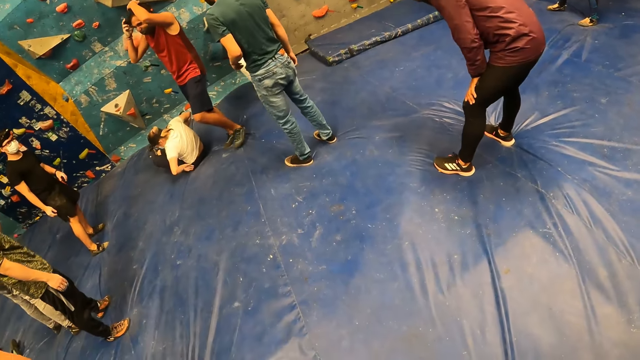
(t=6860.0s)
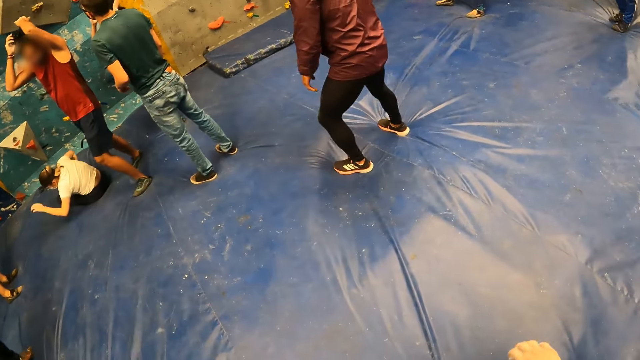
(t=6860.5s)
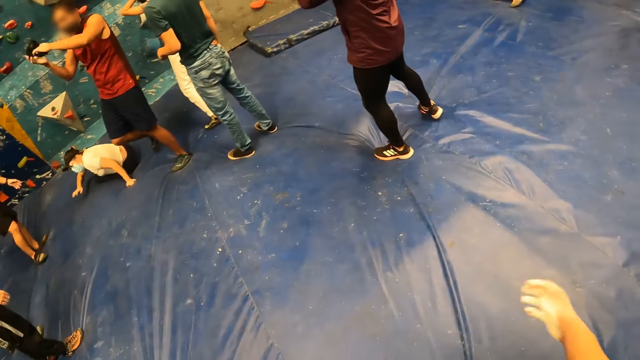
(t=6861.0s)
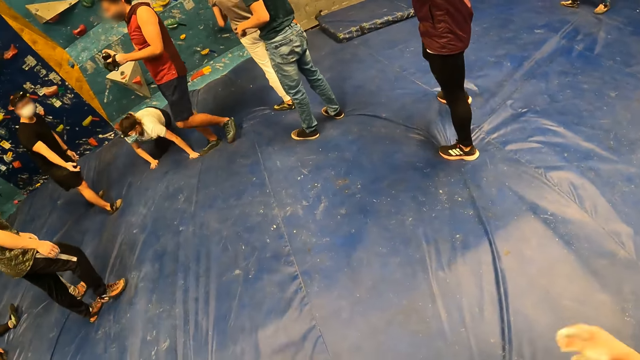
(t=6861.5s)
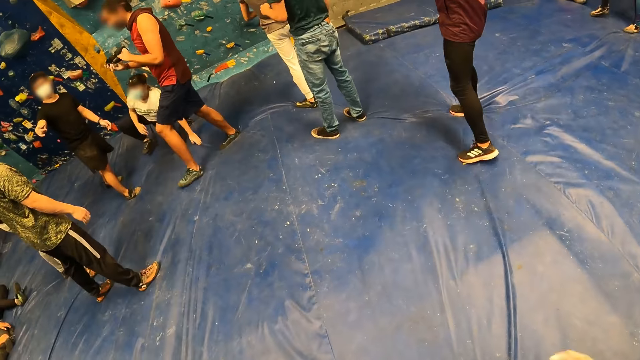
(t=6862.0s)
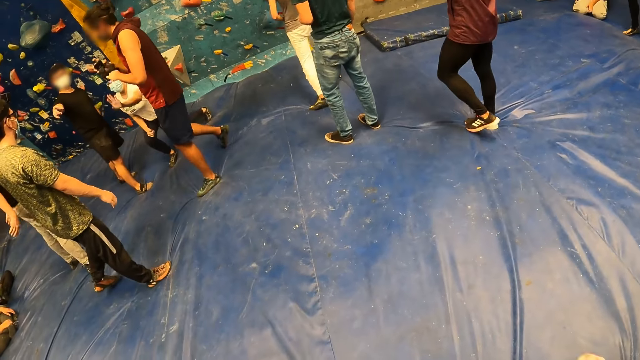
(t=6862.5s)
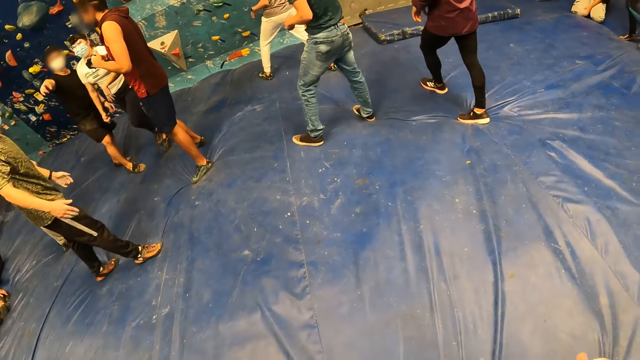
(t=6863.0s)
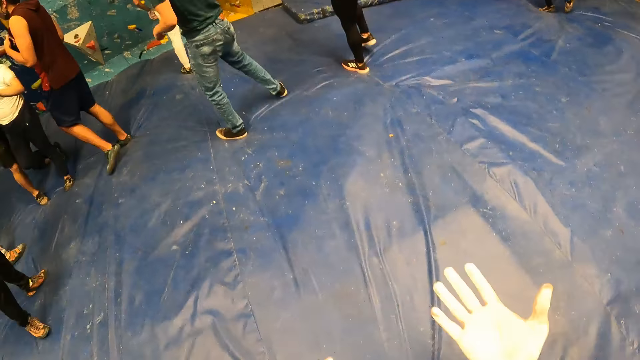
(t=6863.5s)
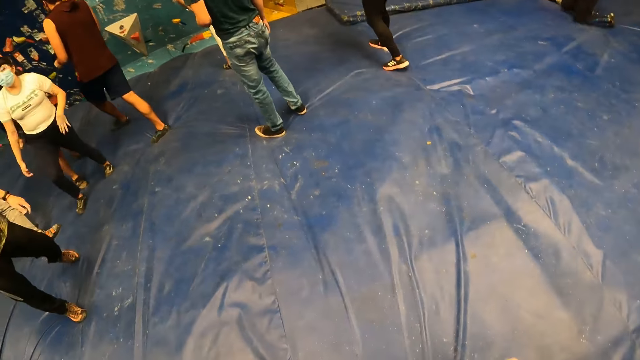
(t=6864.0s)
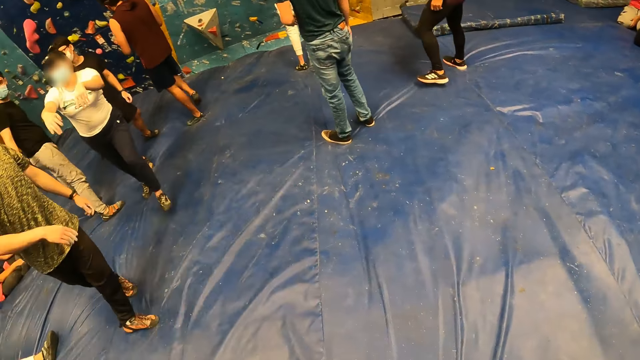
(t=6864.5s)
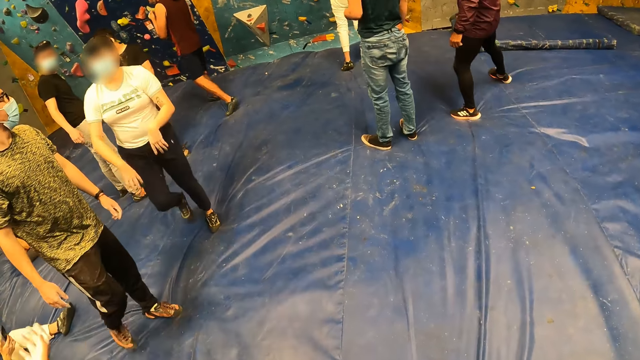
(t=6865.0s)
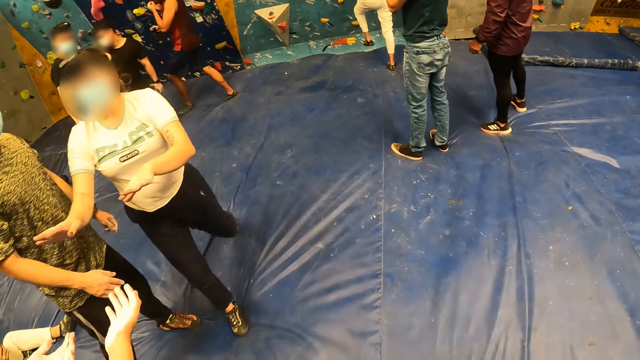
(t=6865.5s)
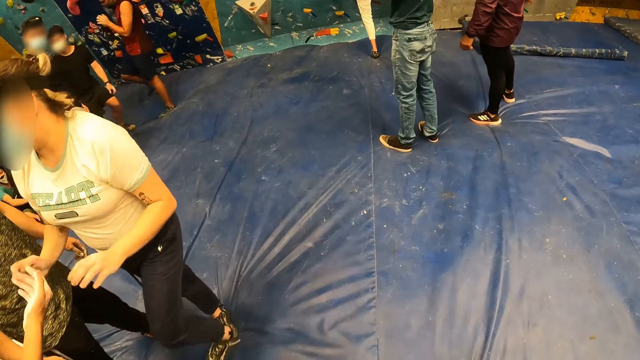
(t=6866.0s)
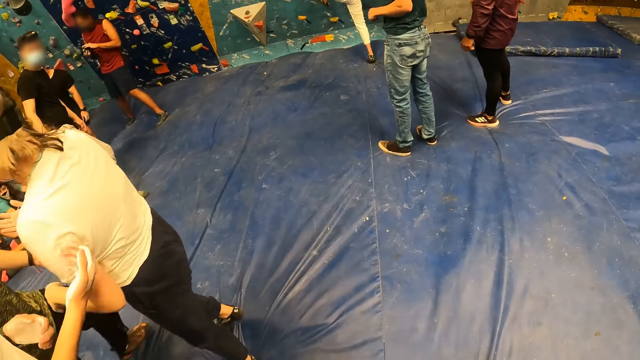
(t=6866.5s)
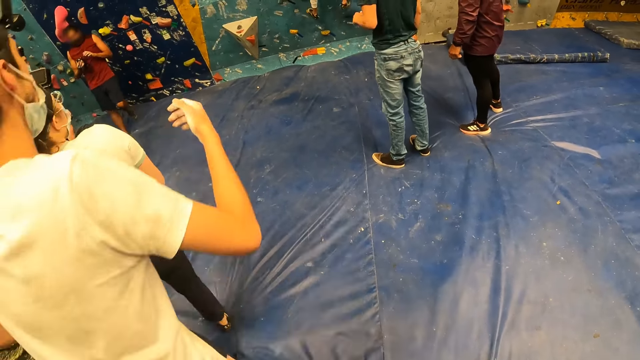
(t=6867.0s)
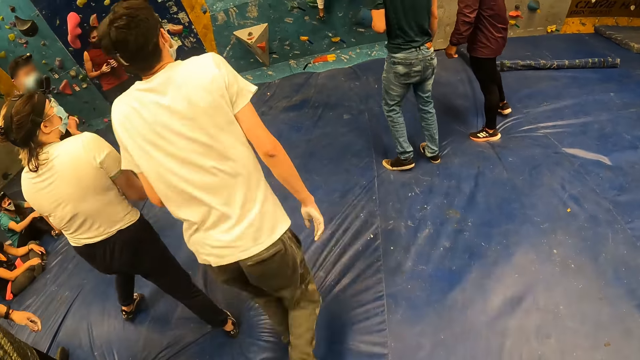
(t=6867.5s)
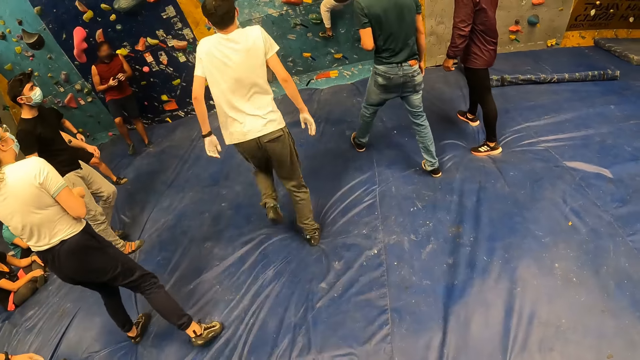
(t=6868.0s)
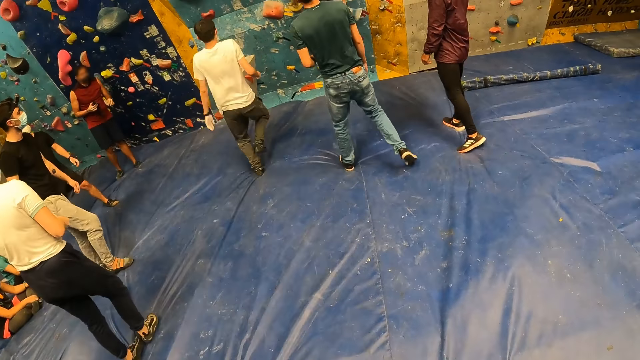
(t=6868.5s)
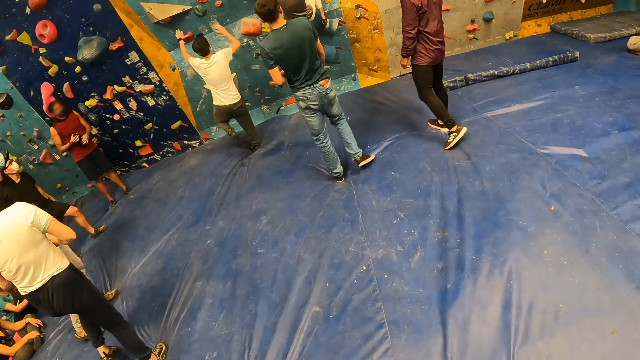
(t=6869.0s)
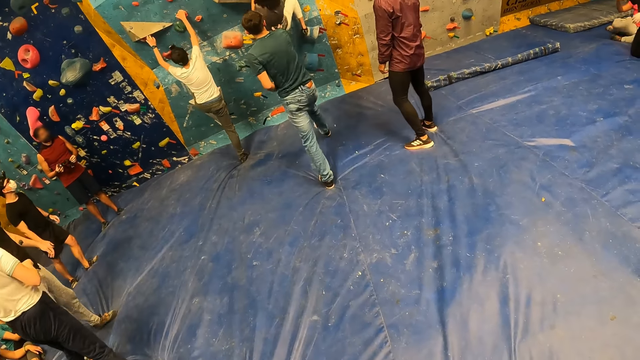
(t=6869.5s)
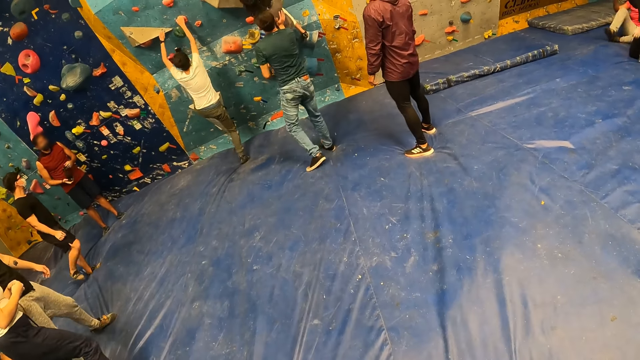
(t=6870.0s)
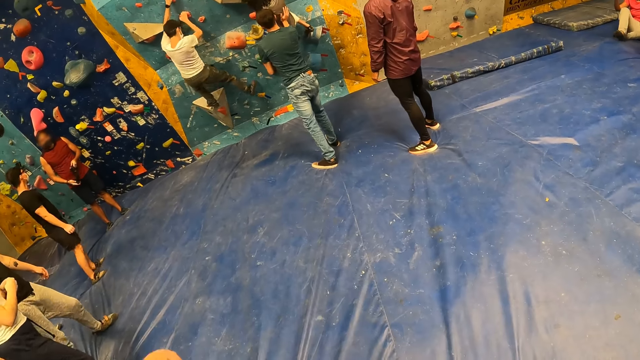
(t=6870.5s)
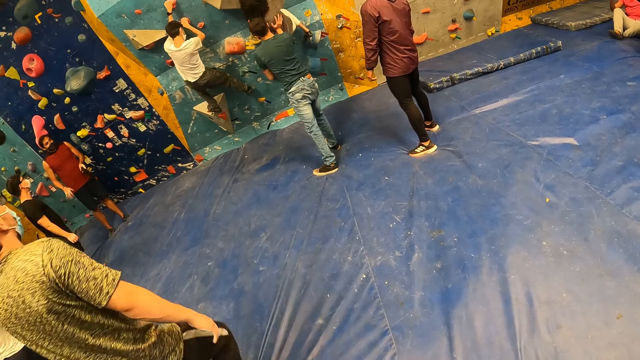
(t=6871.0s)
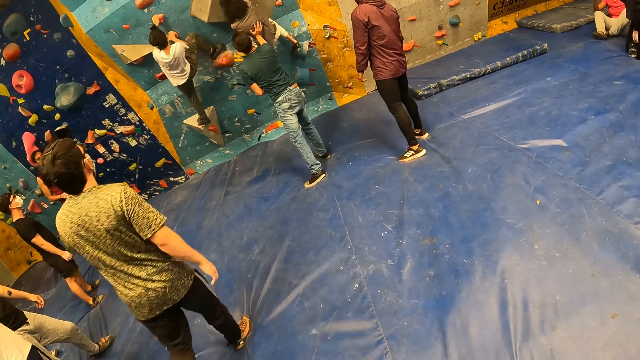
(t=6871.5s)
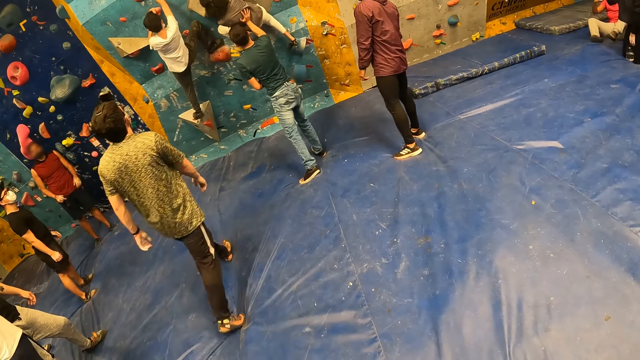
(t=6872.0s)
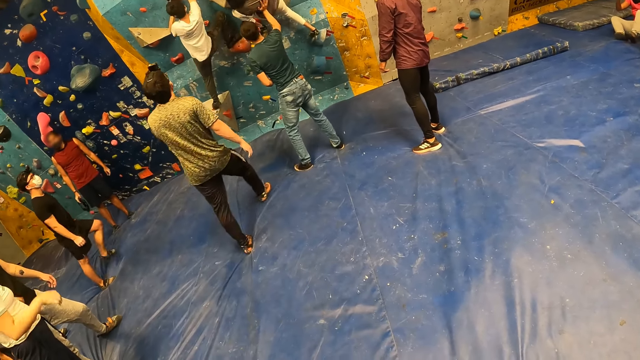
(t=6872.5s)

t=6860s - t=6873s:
The man removes a head camera from his head with his hands. The camera wearer swings his right hand. He shakes his hand. He swings his hands. He looks at his hands. He moves around. A woman strikes her hands with a man. Another woman climbs the bouldering wall with her hands. The man climbs the bouldering wall with his hands. Another man pushes the other woman with his right hand.

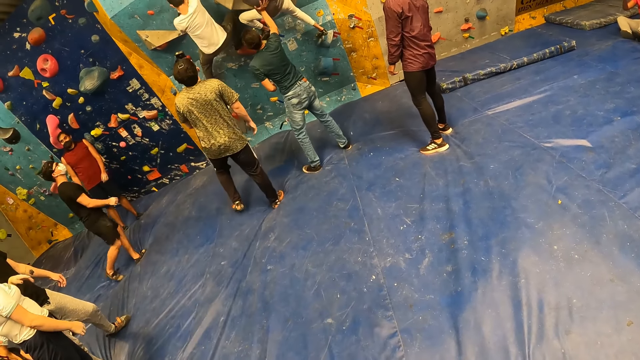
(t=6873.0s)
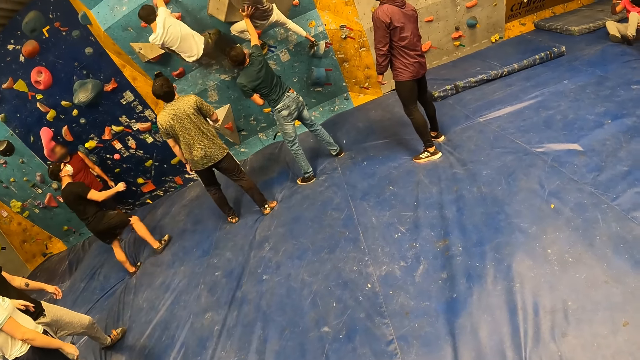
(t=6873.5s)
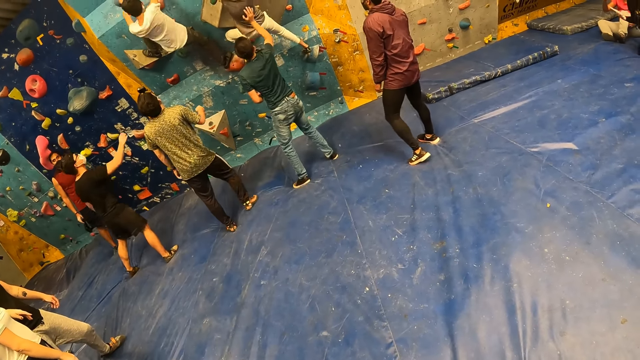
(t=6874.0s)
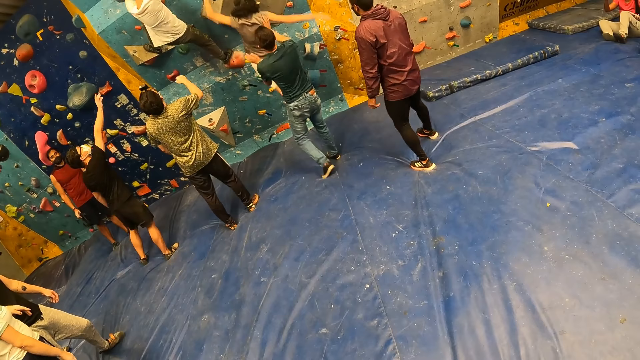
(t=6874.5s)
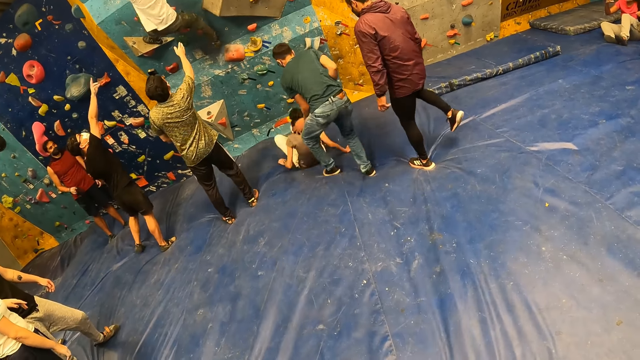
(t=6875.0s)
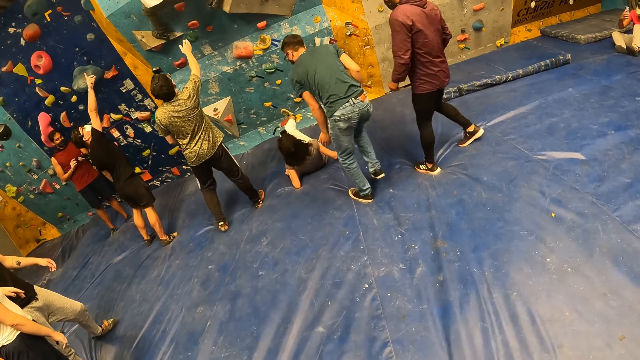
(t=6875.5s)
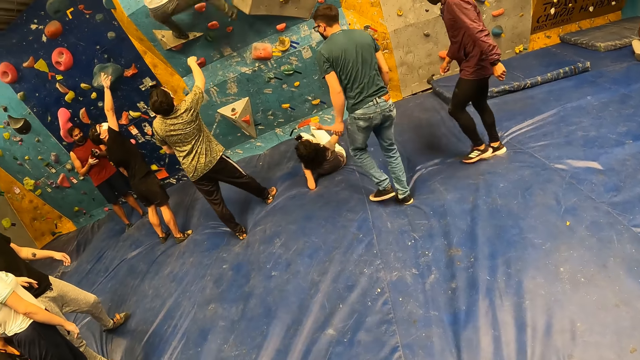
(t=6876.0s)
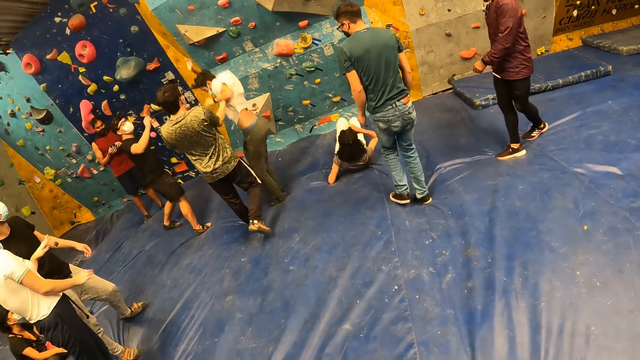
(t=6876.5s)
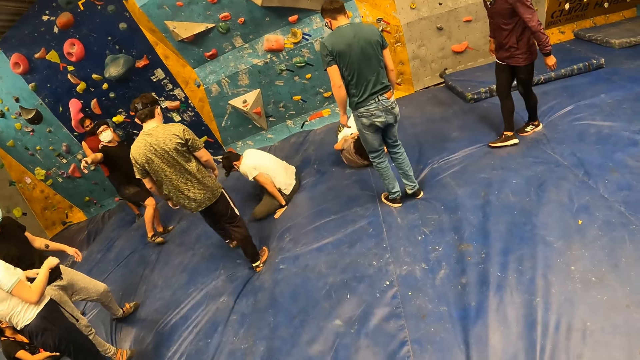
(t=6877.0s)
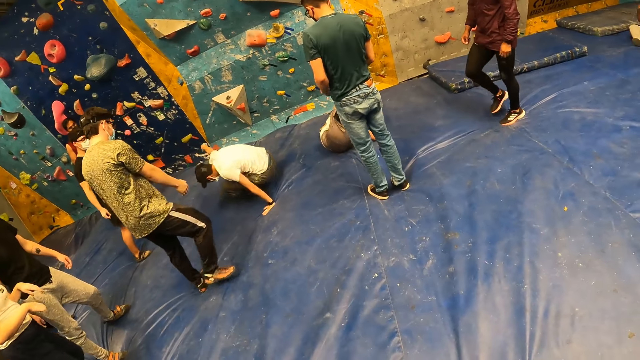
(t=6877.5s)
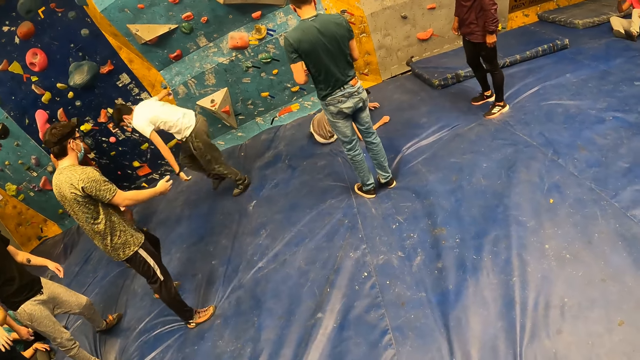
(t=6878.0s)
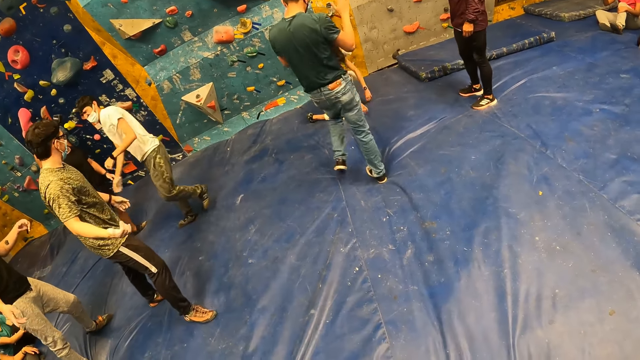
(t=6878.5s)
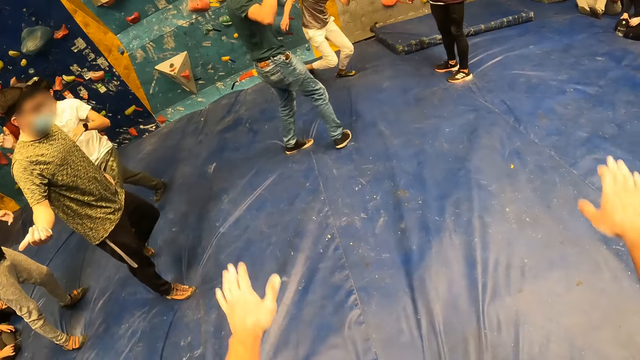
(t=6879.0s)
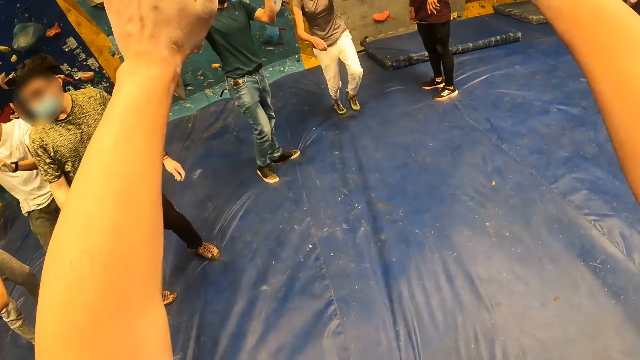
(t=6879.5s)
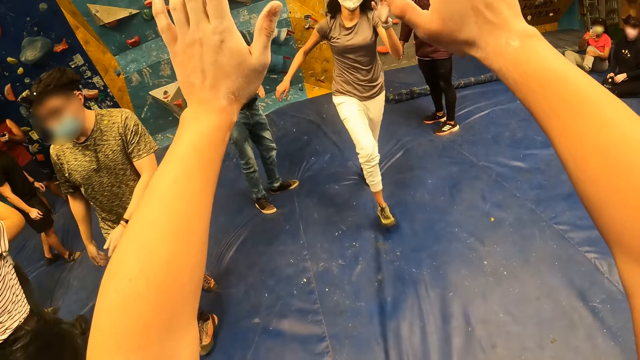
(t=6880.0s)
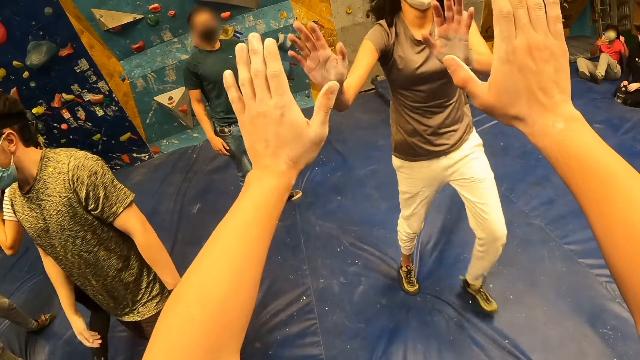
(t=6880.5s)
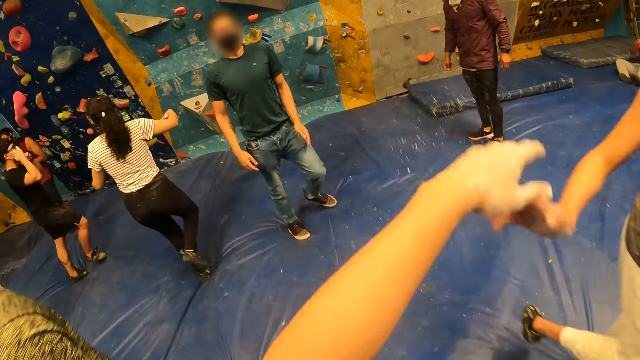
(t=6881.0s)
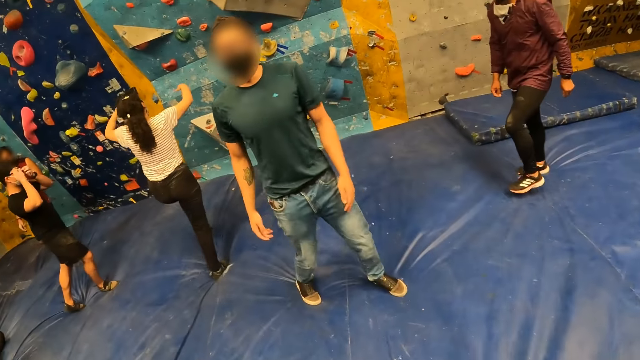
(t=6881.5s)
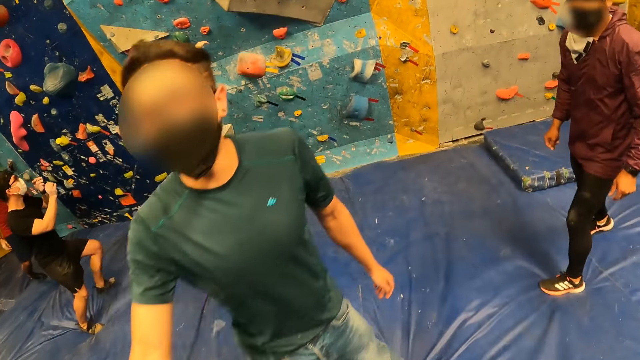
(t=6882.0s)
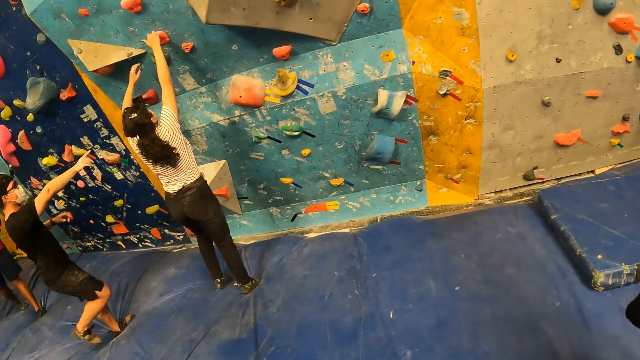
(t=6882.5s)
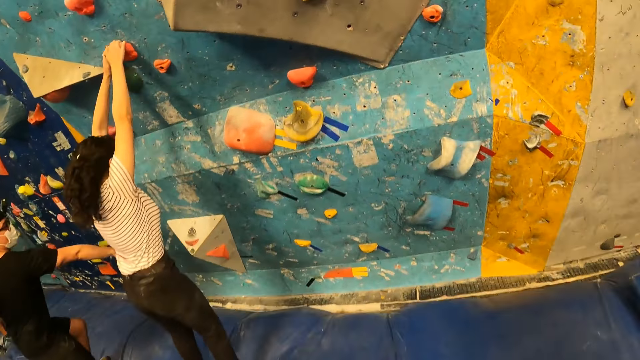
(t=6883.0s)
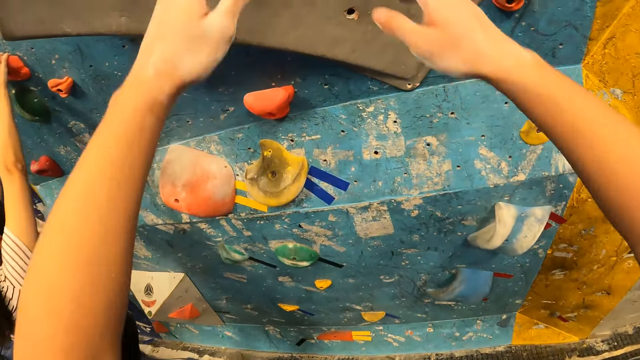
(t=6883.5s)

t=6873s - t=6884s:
A man points to the bouldering wall with his right index finger. A woman jumps down from the bouldering wall. Another man jumps down from the bouldering wall. The camera wearer raises his hands. He strikes the woman's hands with his hands. Another man touches the camera wearer with his right hand. The camera wearer moves to the wall. Another woman climbs the bouldering wall.
